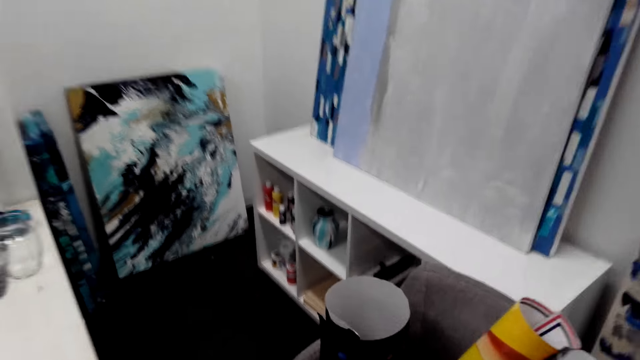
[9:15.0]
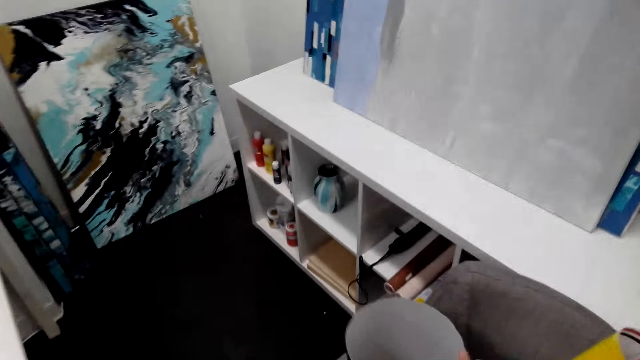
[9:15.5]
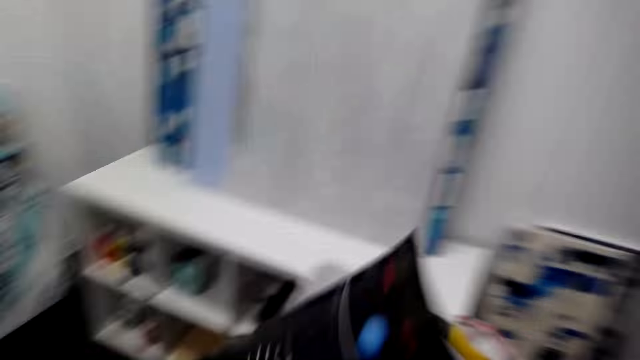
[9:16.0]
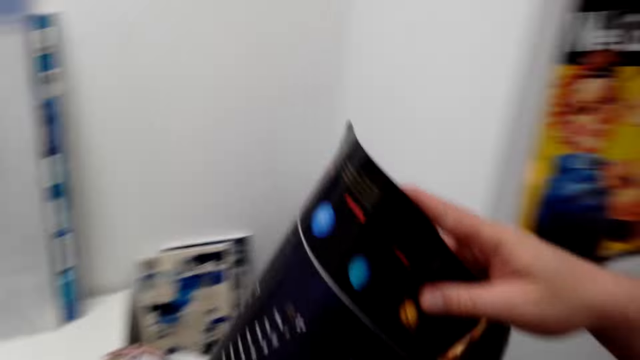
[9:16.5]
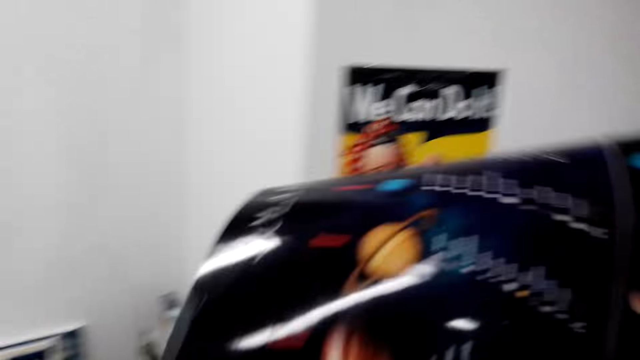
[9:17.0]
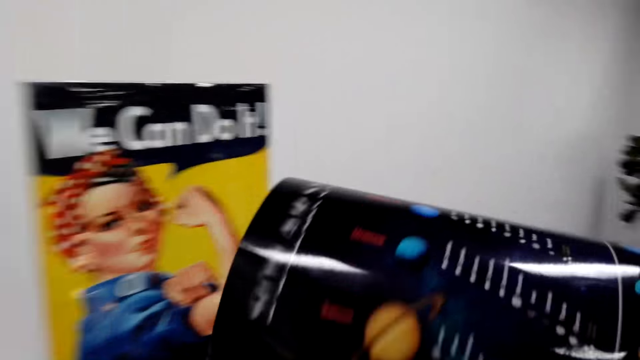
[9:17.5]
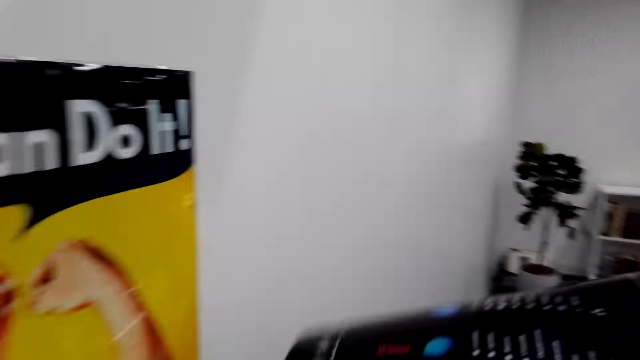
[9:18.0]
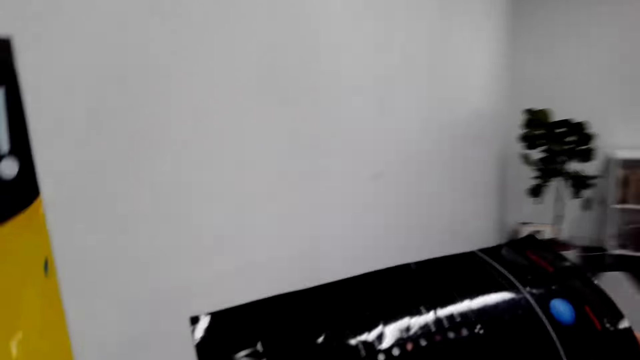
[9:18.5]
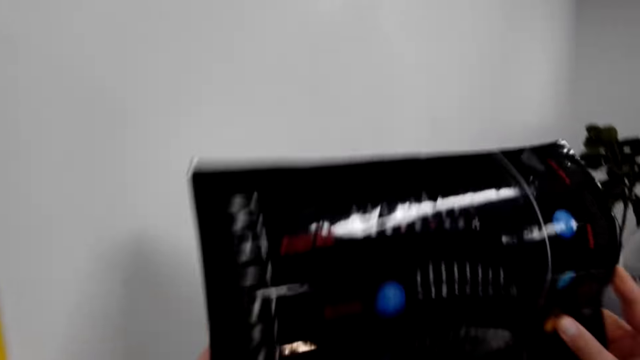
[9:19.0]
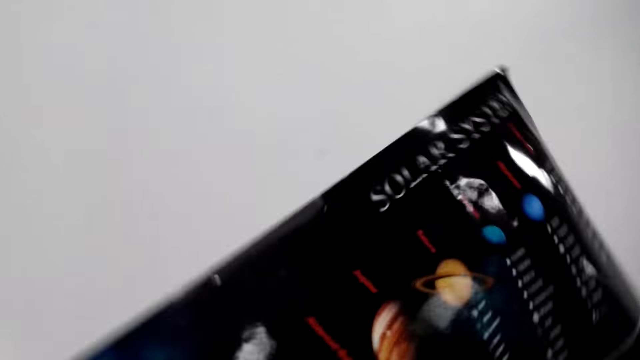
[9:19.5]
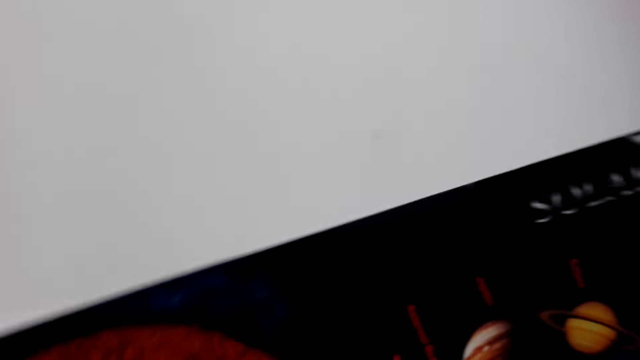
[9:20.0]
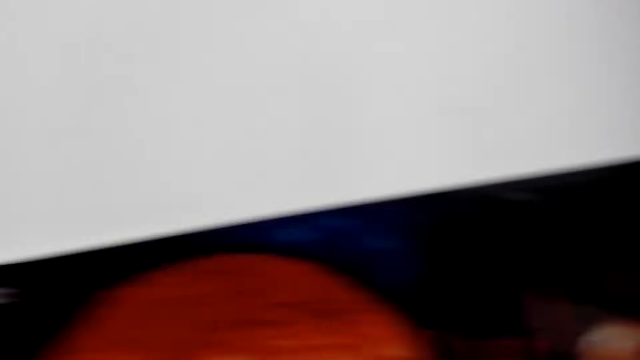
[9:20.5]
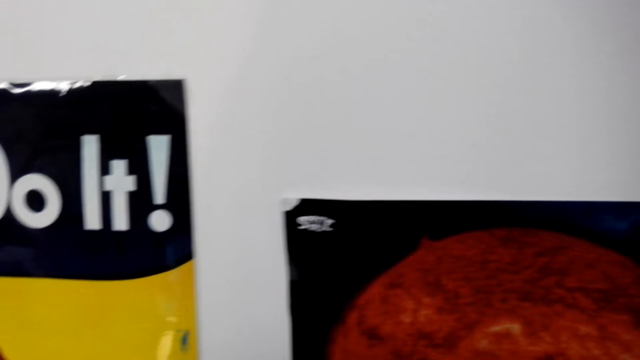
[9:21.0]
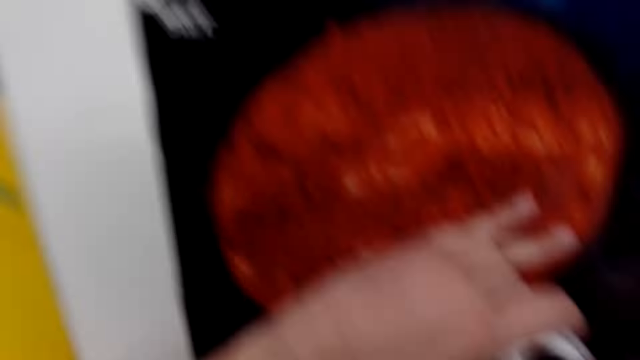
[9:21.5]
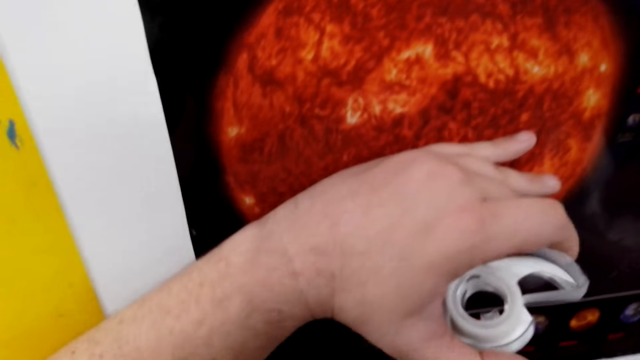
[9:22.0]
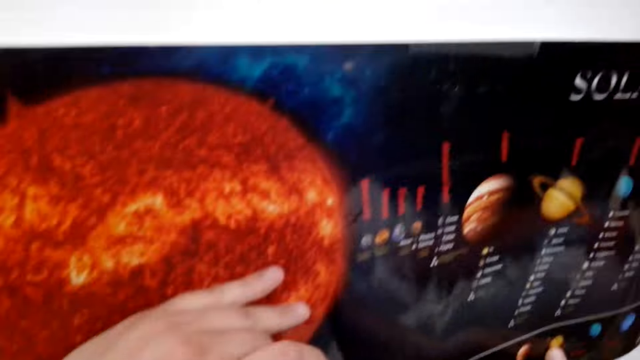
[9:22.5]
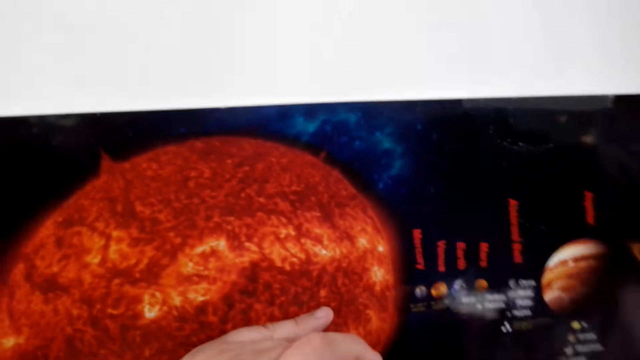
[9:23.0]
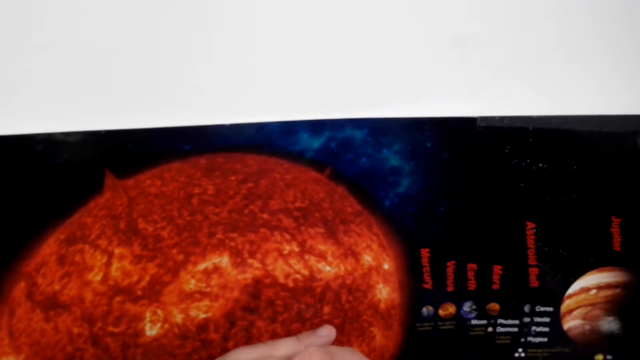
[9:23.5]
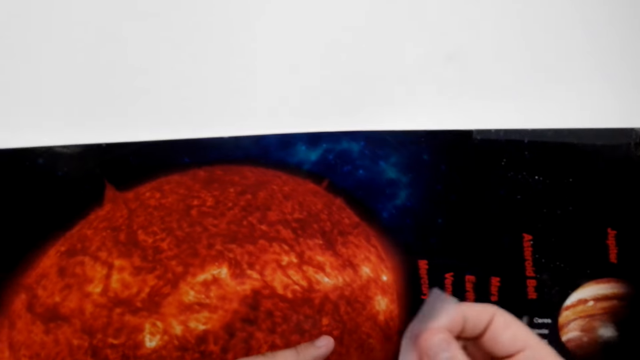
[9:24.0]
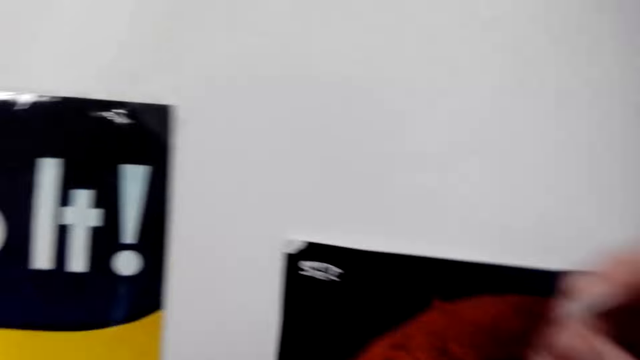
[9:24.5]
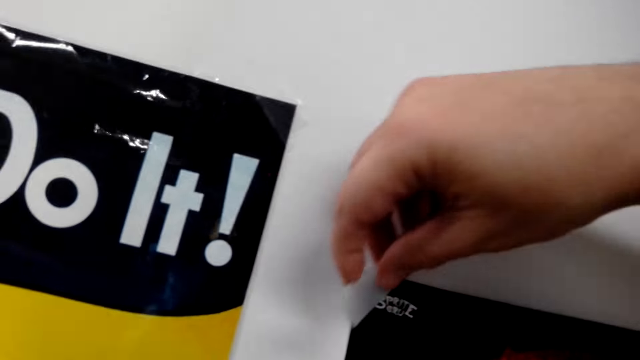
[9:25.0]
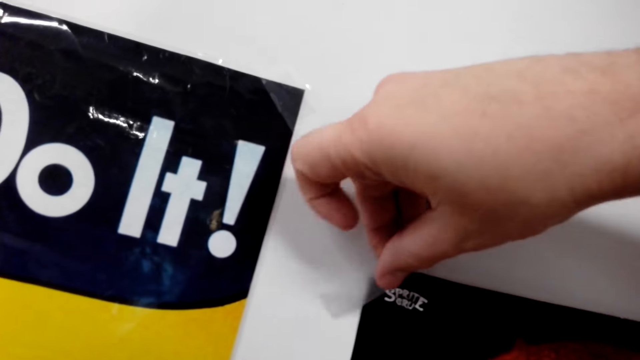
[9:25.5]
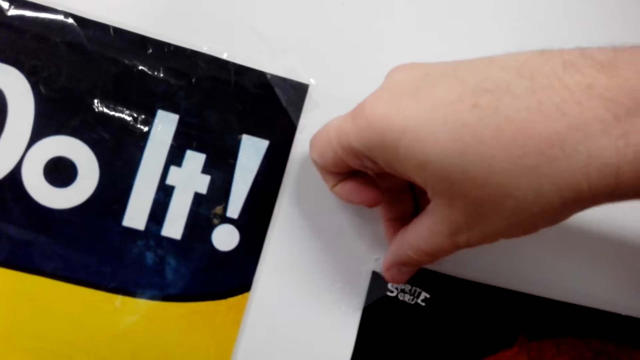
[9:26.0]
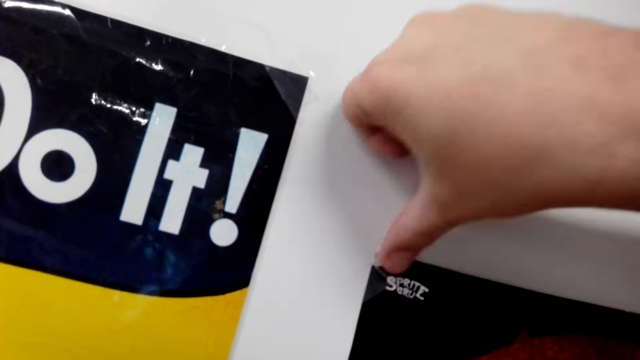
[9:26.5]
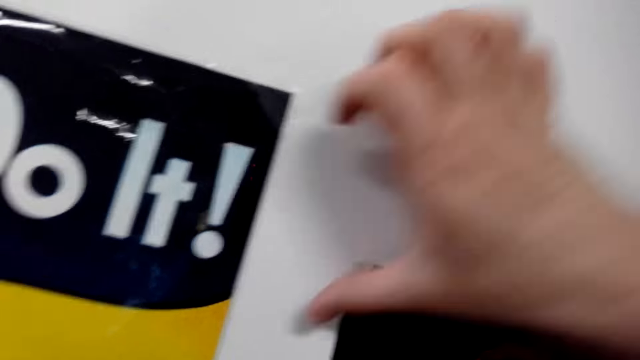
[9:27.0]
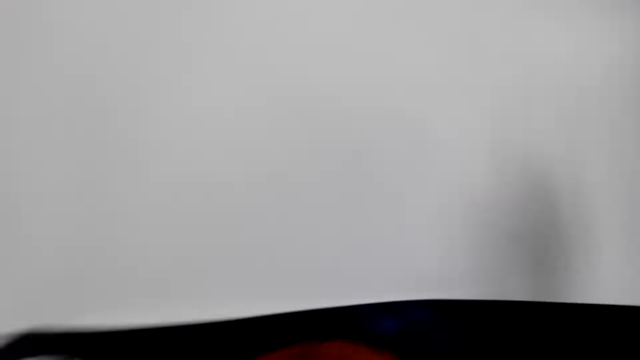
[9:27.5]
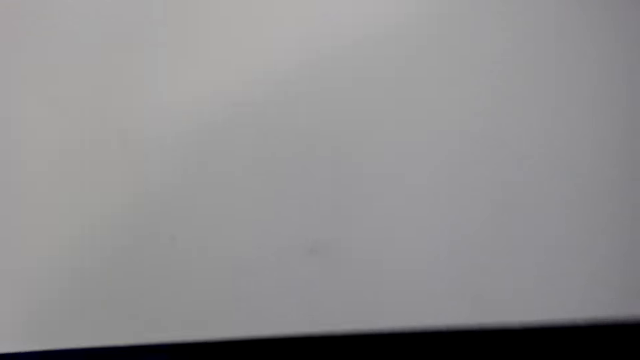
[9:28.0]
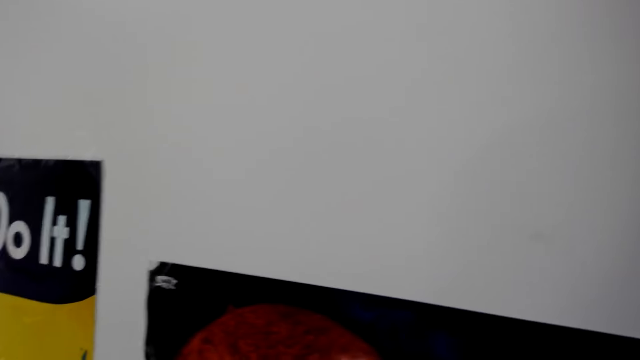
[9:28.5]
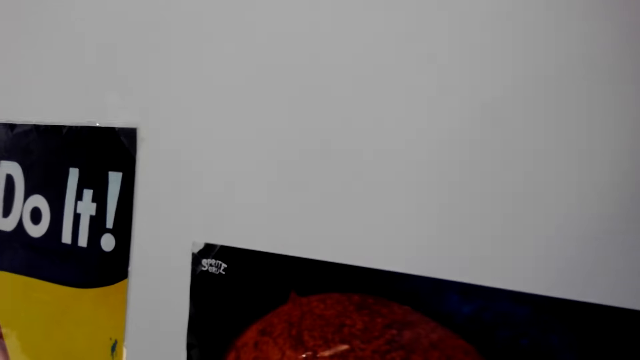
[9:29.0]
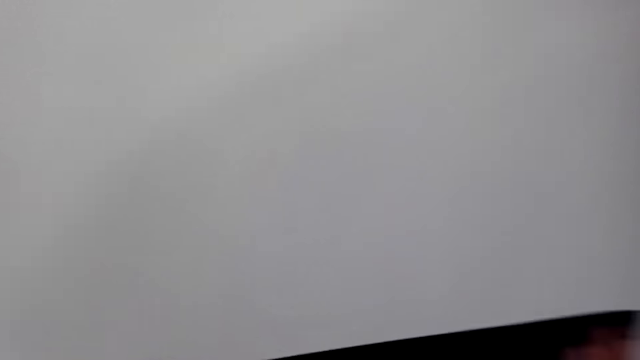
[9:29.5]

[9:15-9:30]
The camera wearer takes the wallpaper or picture. They attach the wallpaper on the wall. They cut a cellotape. They stick the picture on the wall with a tape.

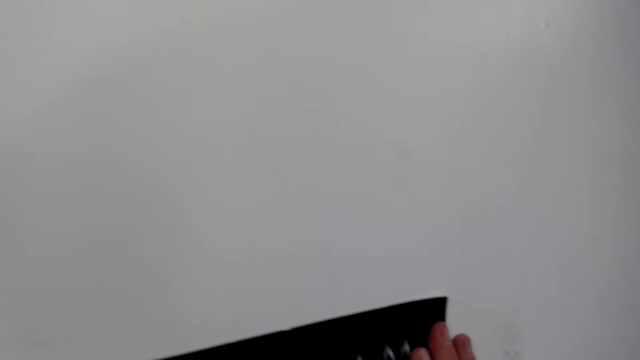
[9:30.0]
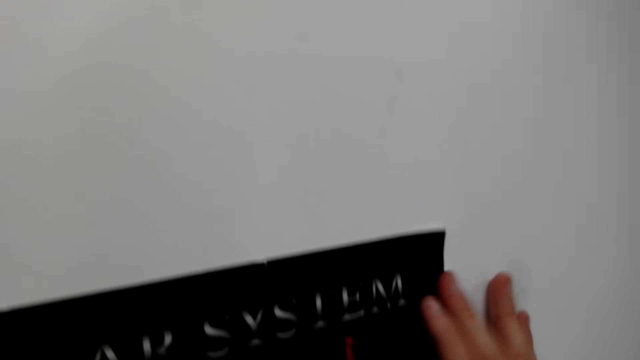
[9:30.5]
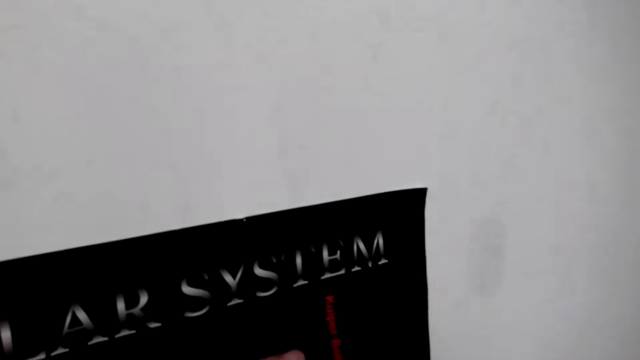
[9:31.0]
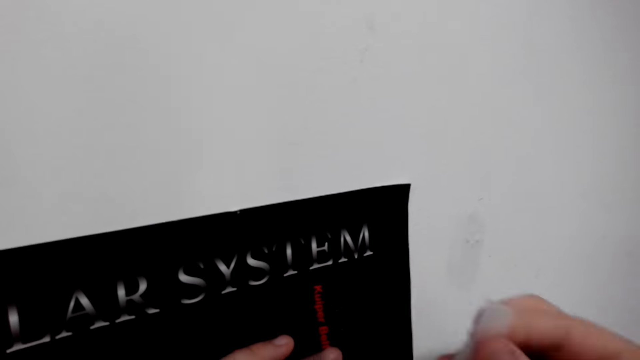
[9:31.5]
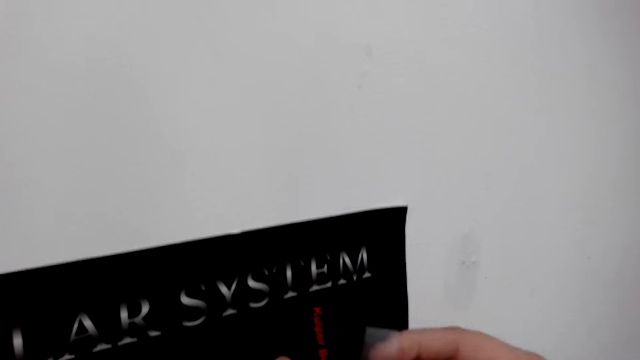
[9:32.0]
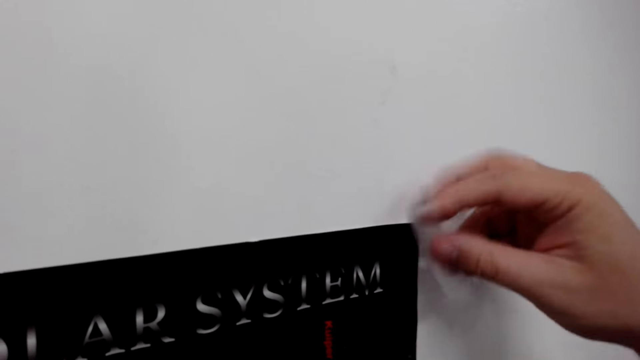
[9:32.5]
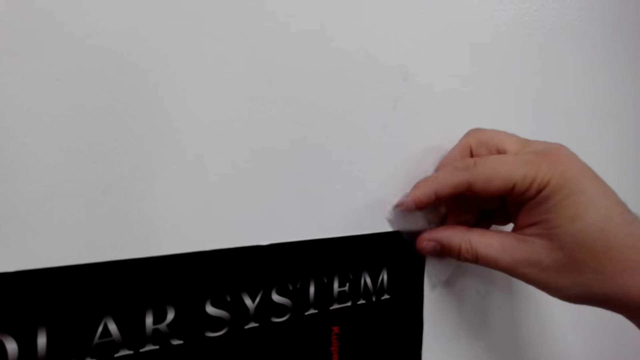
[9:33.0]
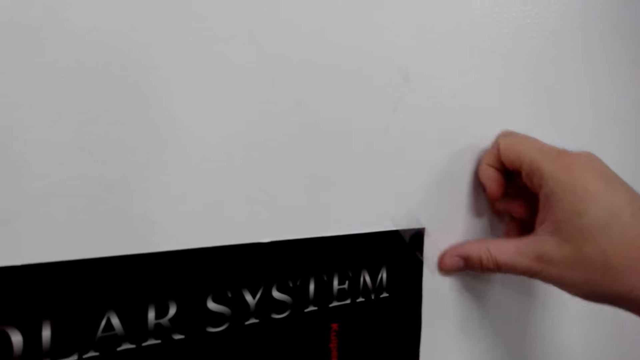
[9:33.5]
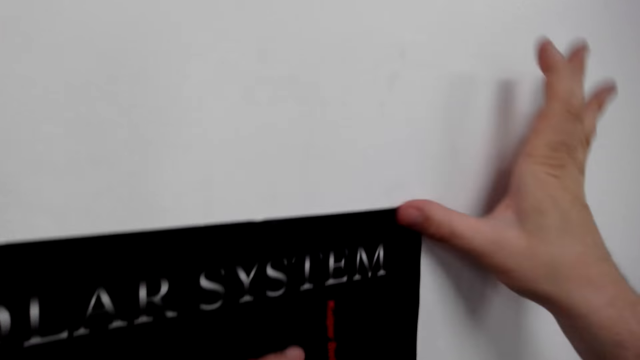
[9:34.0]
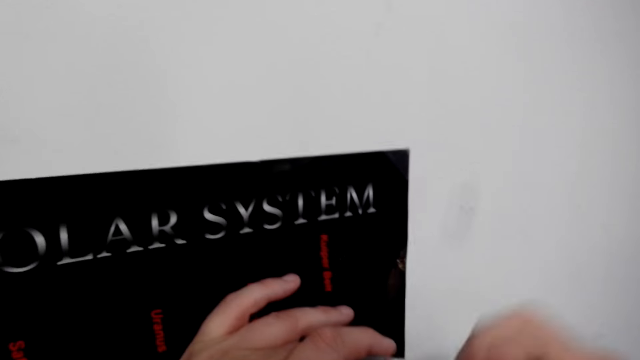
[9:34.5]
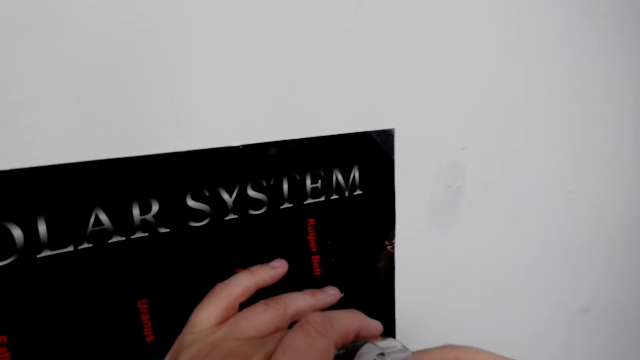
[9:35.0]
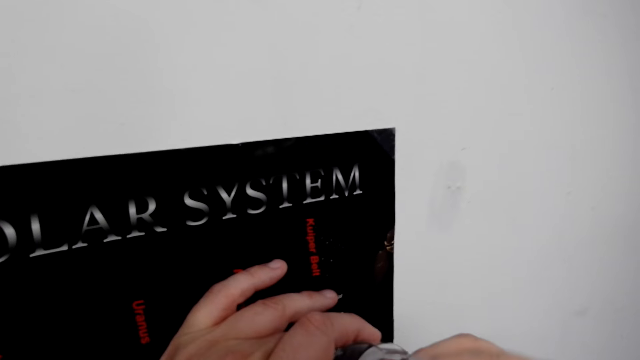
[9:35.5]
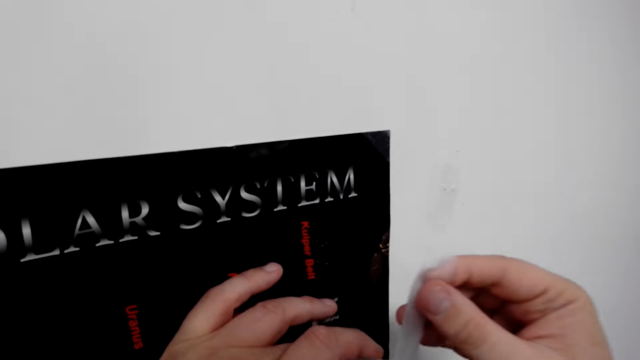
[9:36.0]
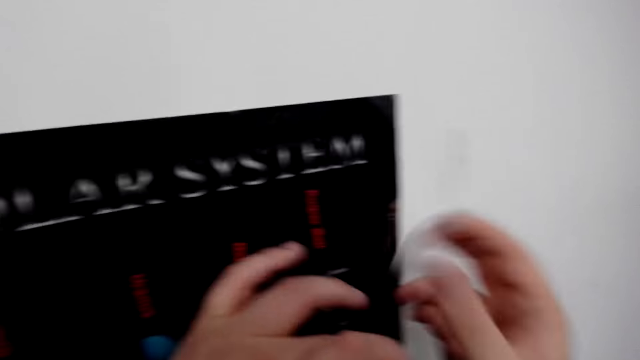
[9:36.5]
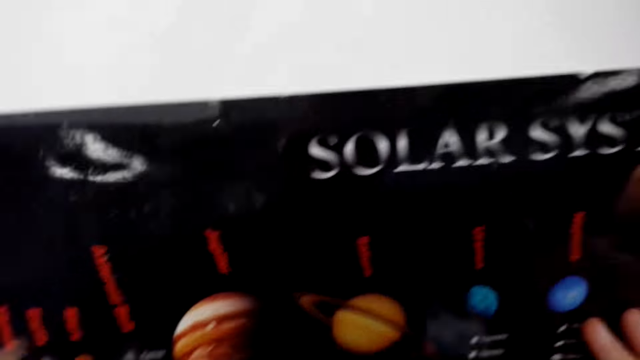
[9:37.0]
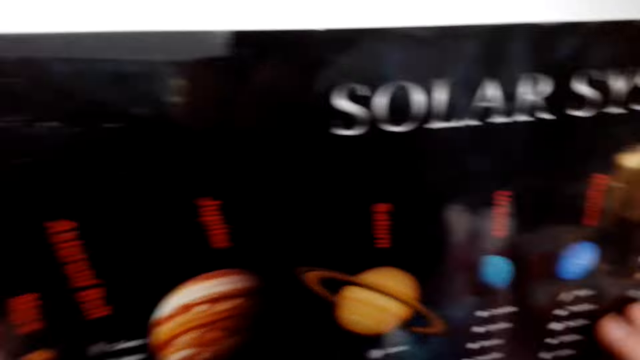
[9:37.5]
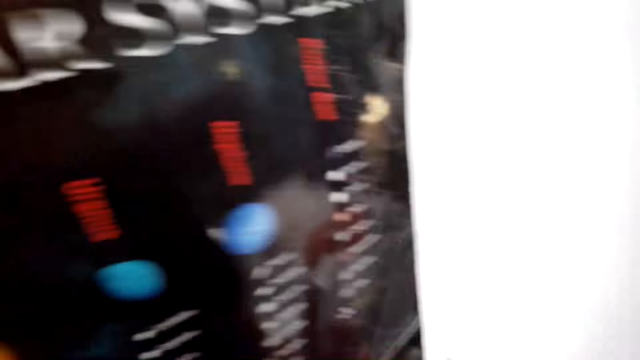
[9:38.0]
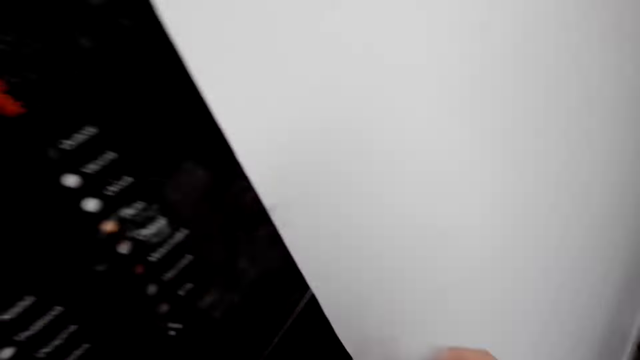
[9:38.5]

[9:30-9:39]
The camera wearer cuts a cellotape. They stick the cellotape on the wallpaper.
